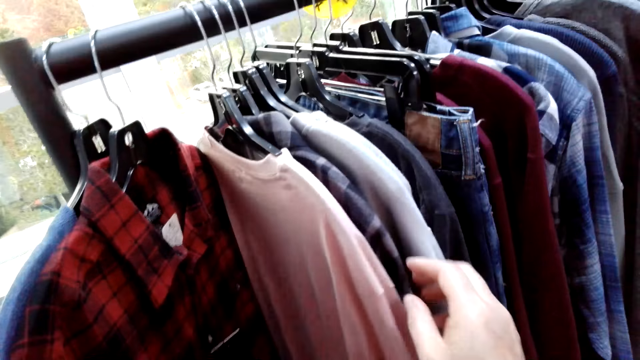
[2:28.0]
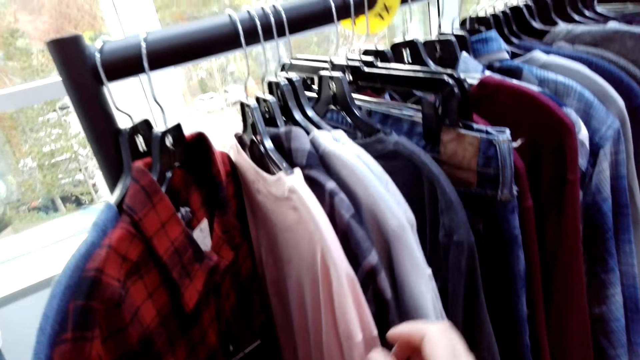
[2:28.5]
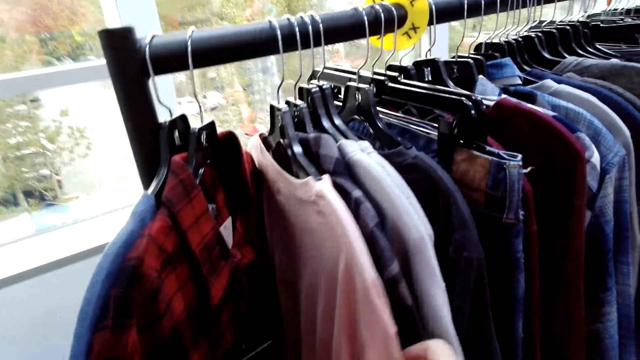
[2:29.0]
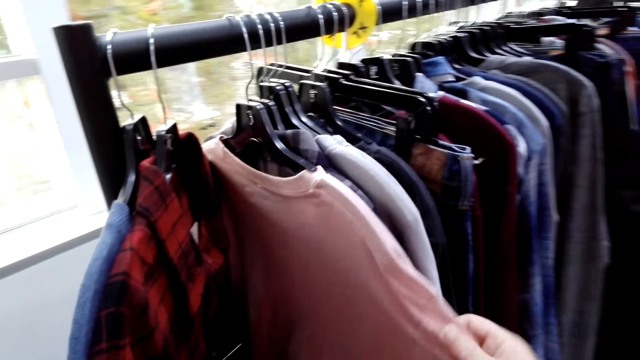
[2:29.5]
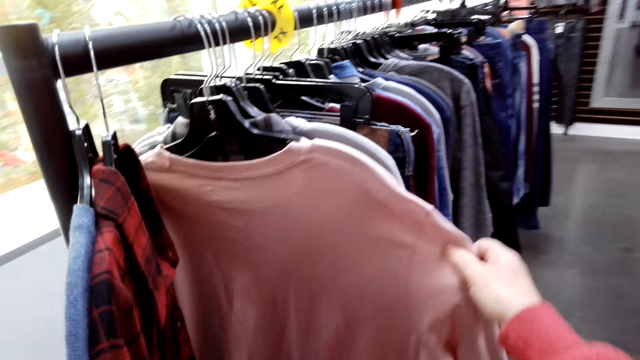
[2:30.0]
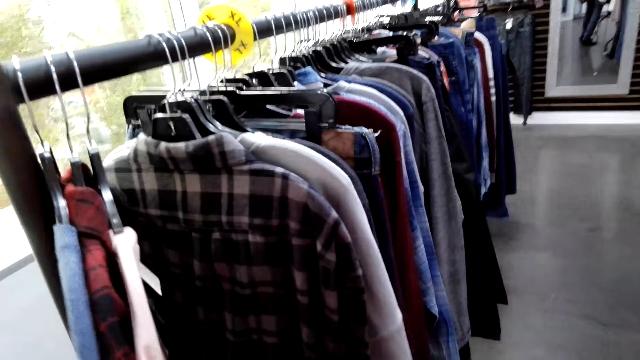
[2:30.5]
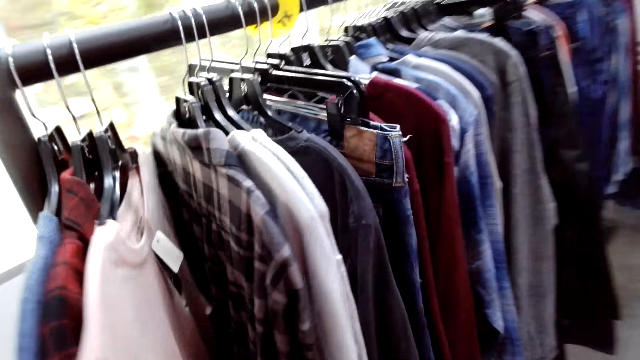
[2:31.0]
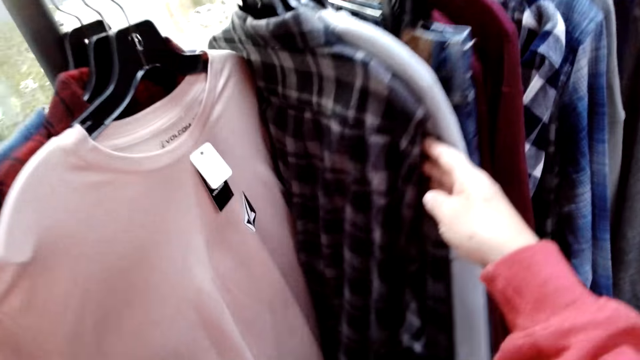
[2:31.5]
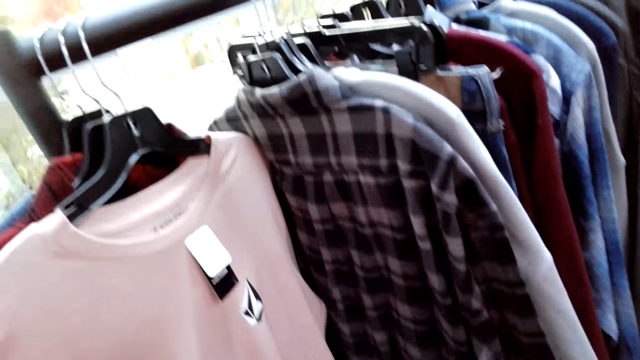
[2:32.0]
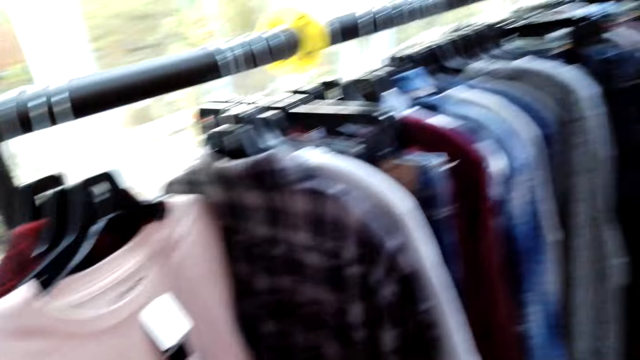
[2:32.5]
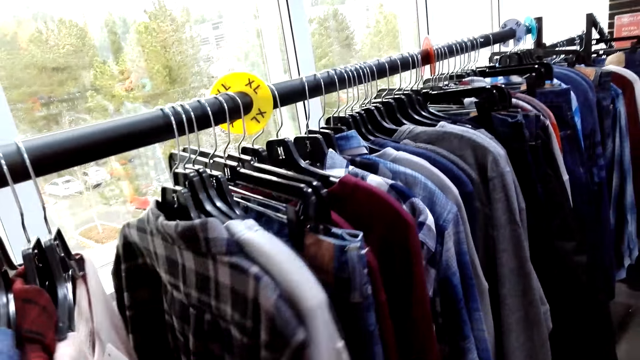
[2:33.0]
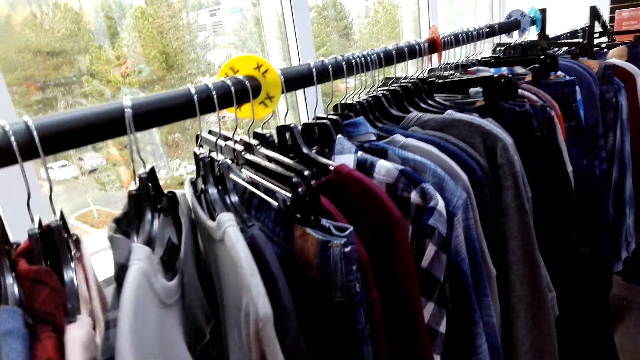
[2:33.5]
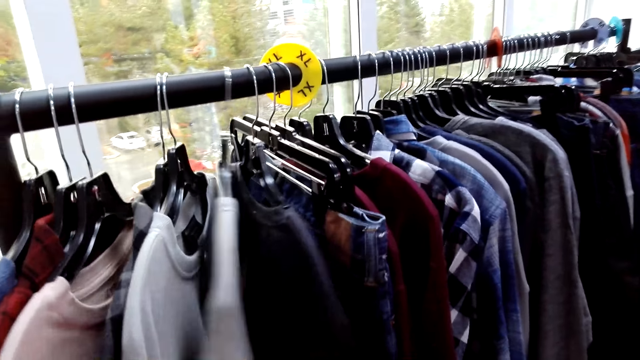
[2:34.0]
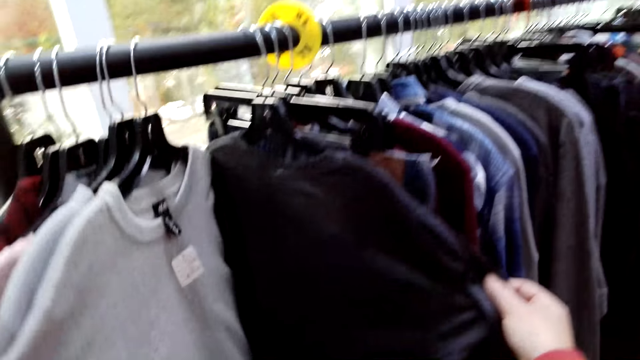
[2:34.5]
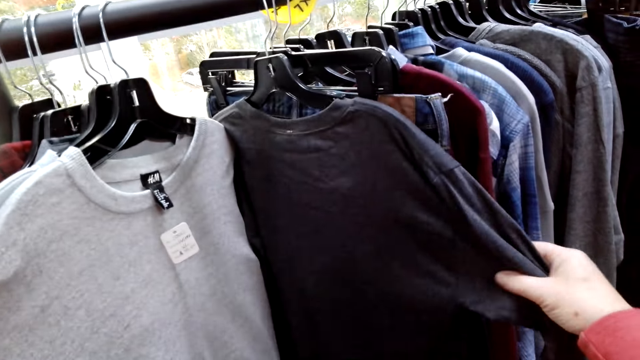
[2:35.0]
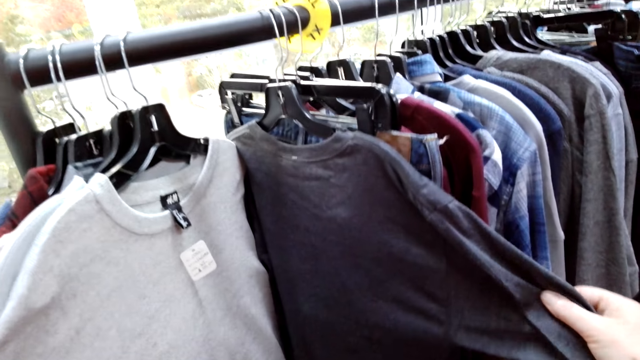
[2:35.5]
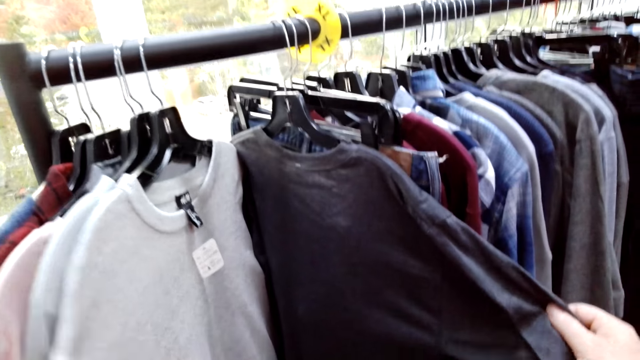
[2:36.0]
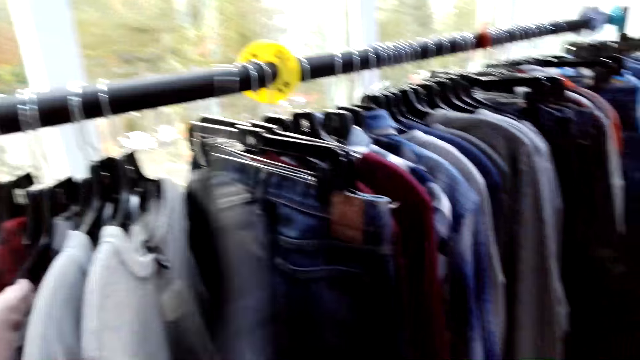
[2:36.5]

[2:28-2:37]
The camera wearer converses with a woman. They check clothes.

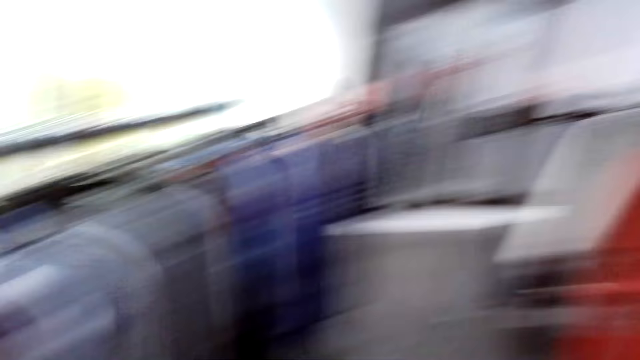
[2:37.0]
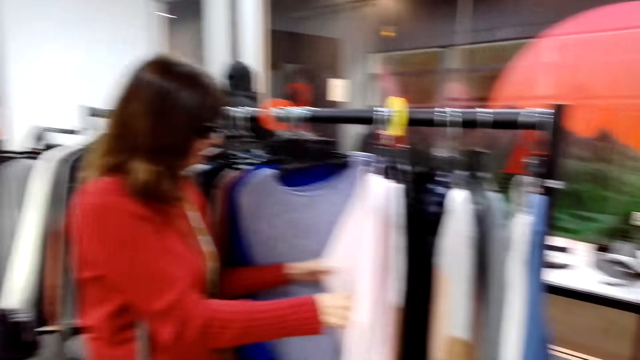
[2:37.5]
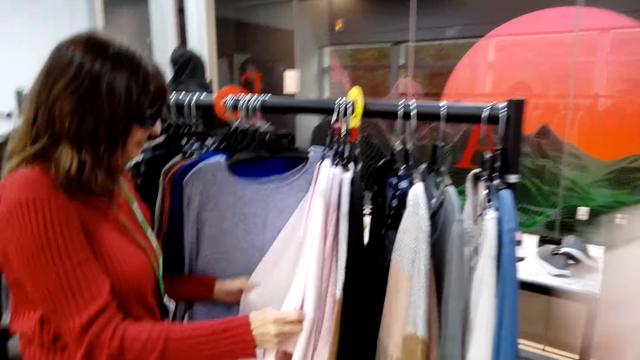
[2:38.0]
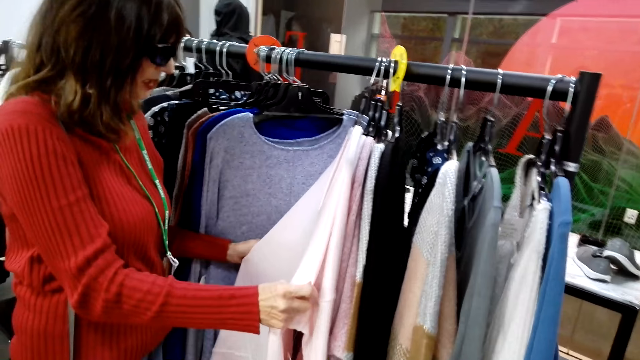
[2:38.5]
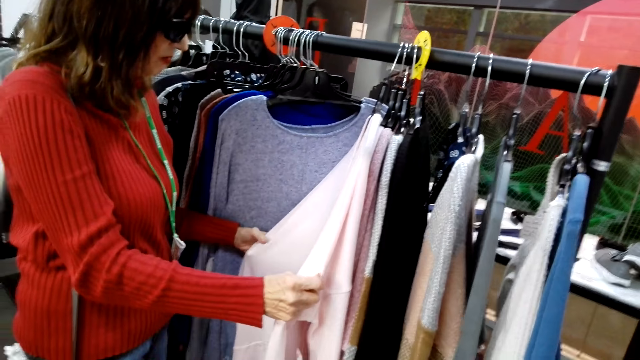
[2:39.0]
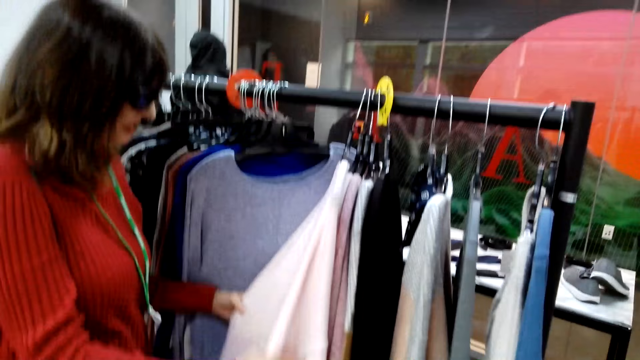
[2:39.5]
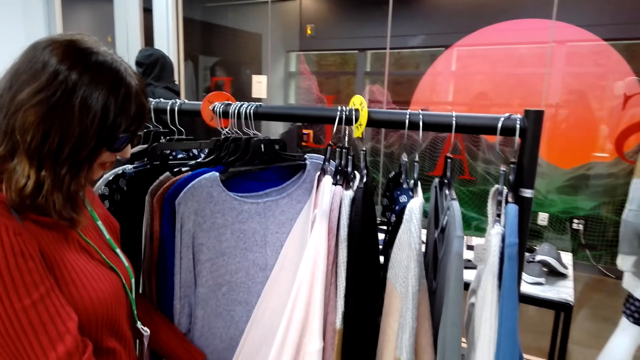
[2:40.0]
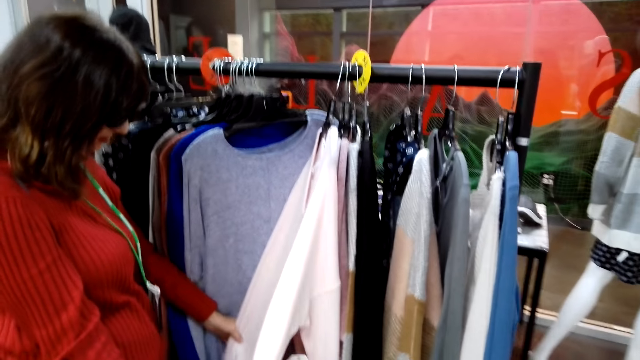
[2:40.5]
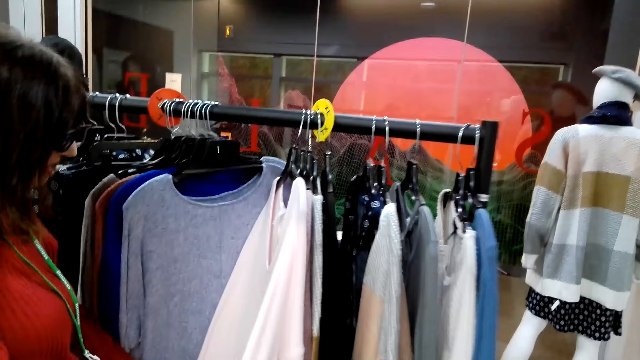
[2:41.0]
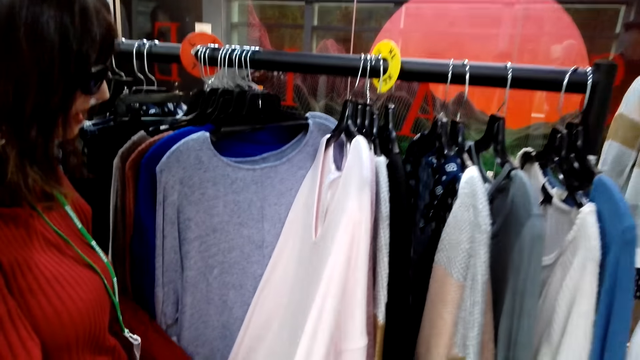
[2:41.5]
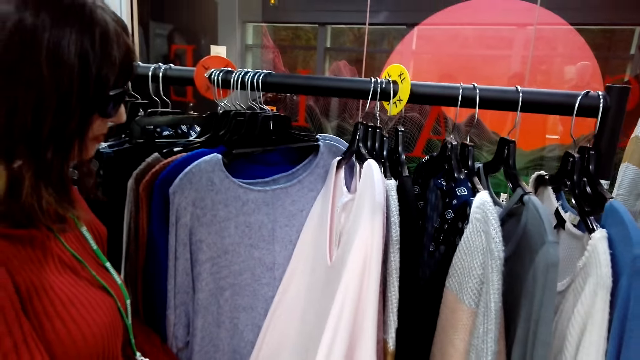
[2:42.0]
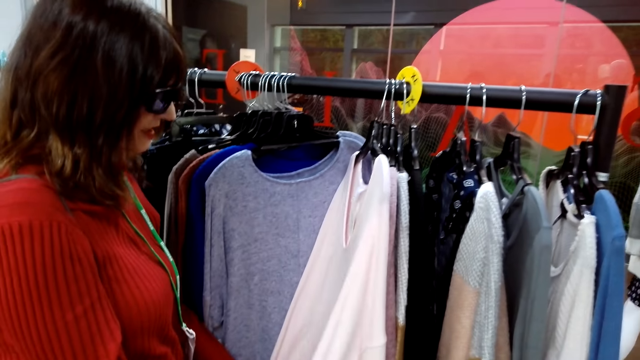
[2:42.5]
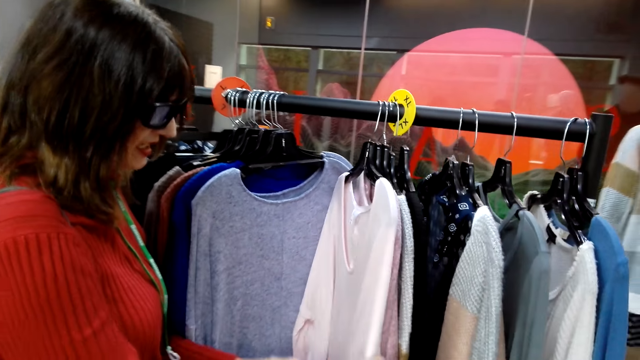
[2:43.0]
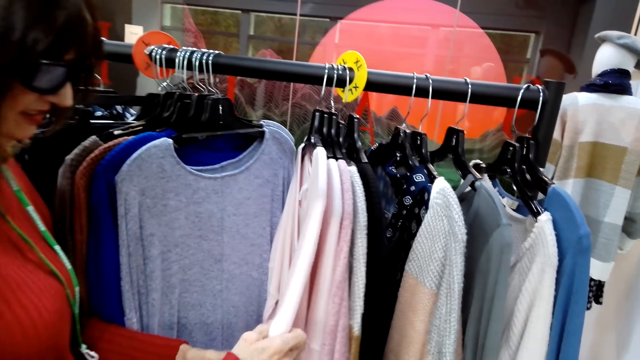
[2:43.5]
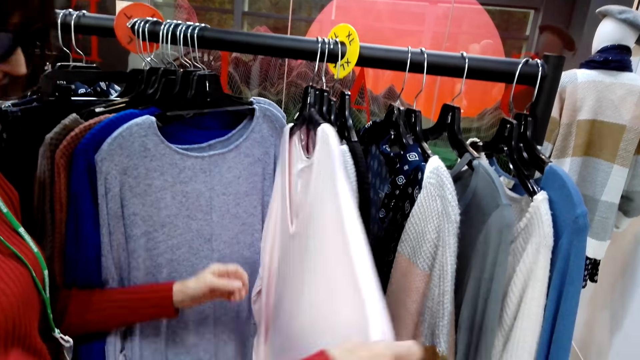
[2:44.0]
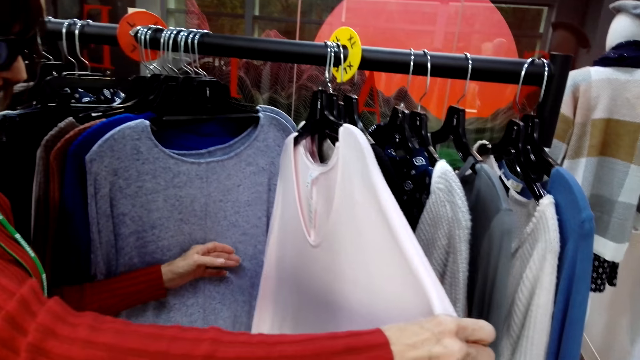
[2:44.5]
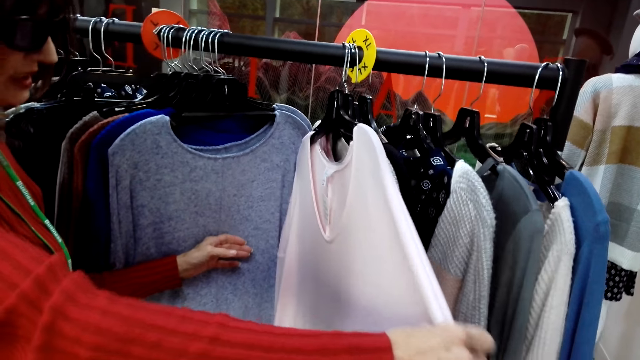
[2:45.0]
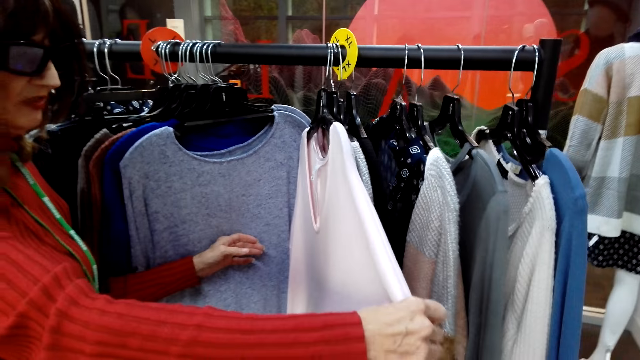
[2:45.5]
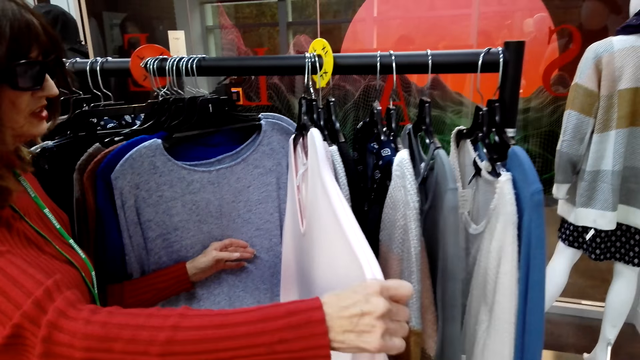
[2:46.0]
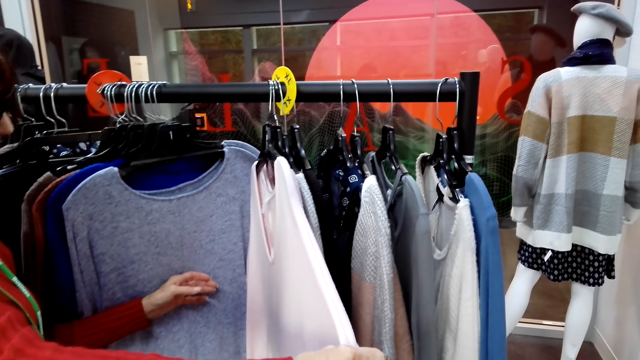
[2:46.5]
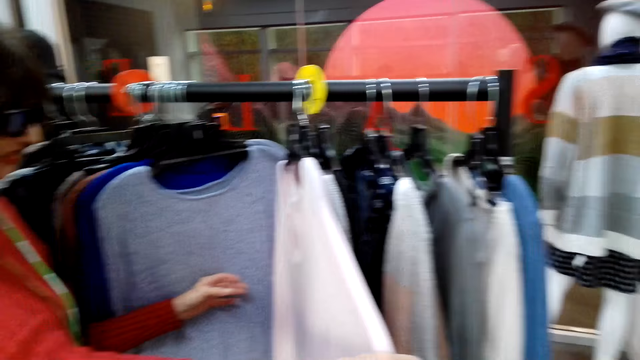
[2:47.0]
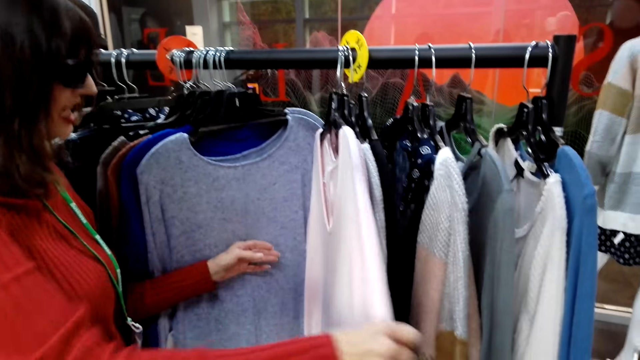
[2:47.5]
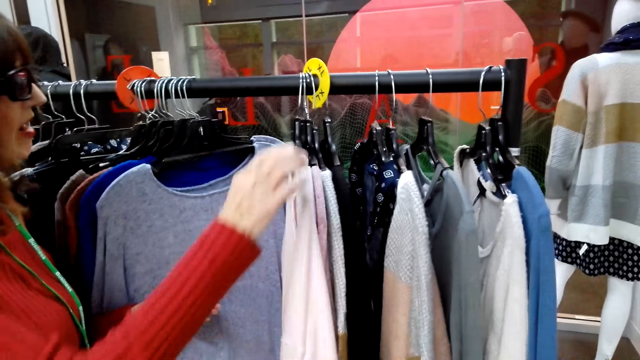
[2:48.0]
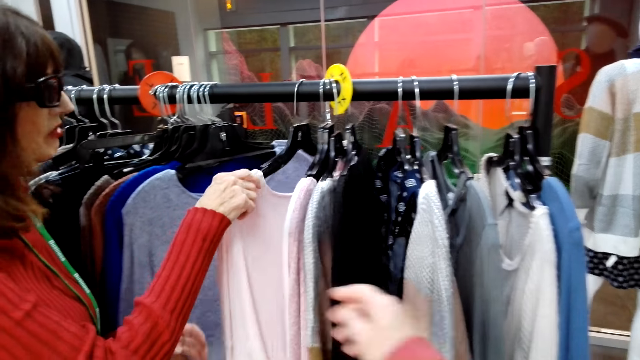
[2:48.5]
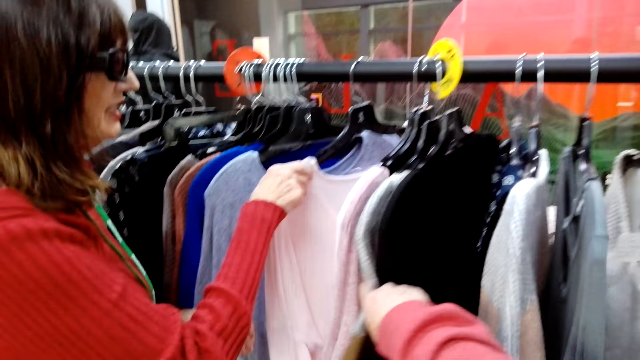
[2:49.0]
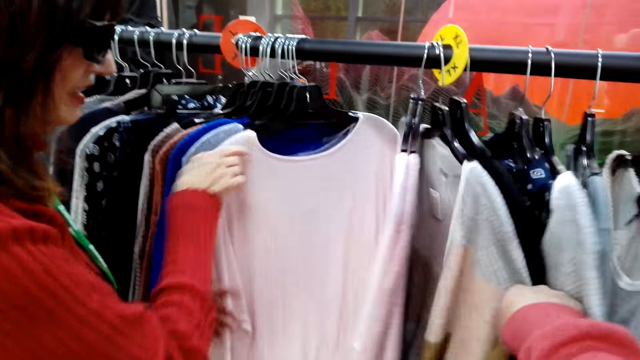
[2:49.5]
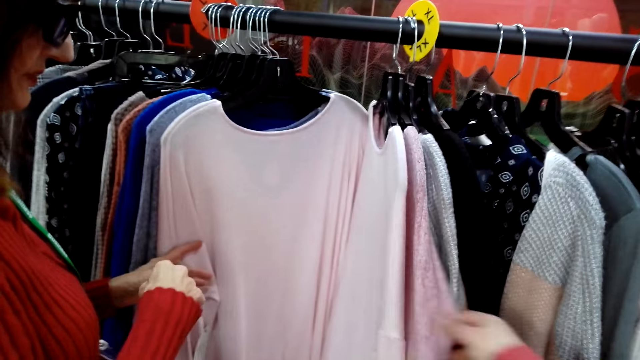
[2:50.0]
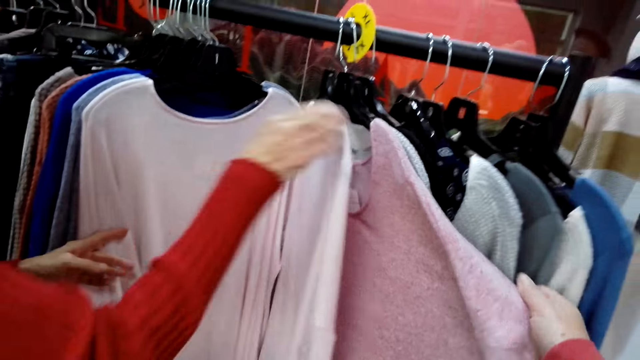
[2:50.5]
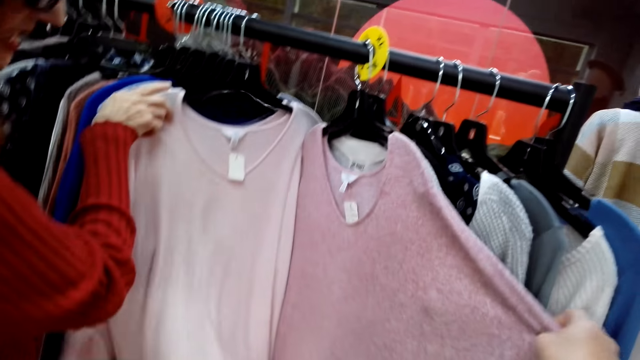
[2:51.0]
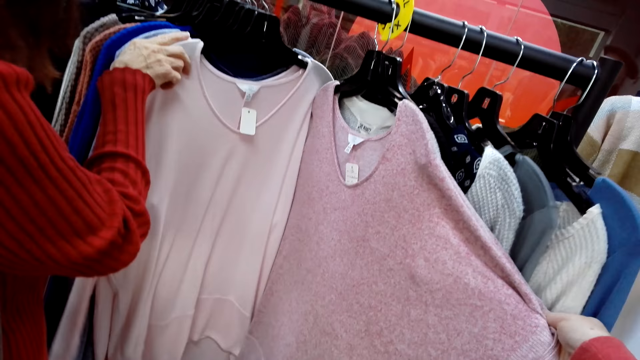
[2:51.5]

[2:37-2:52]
A woman checks clothes. The camera wearer converses with the woman. The woman checks clothes. The camera wearer converses with the woman. The woman checks clothes. The camera wearer converses with the woman. The woman checks clothes. The camera wearer converses with the woman and checks clothes. They converse with the woman and check clothes. Another woman checks clothes. The camera wearer converses with the first woman.
